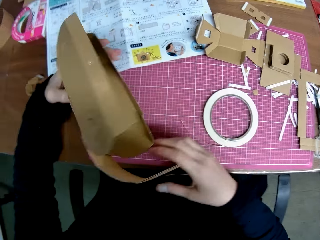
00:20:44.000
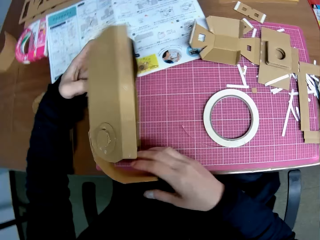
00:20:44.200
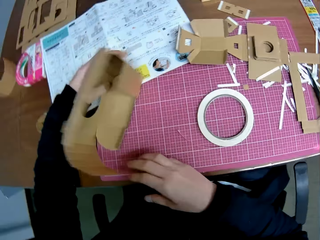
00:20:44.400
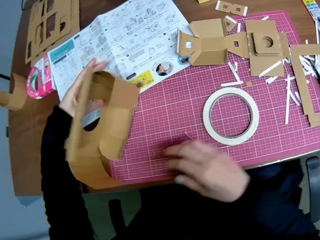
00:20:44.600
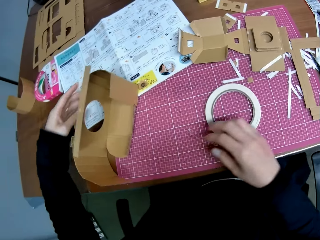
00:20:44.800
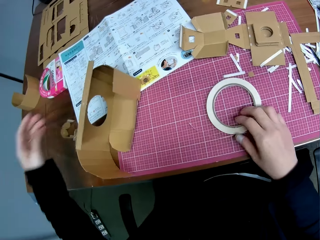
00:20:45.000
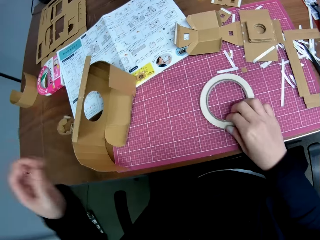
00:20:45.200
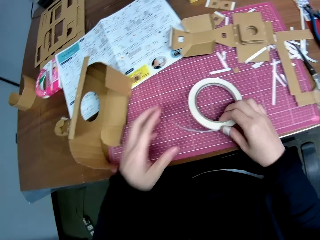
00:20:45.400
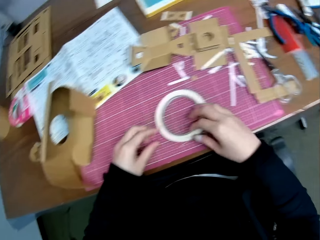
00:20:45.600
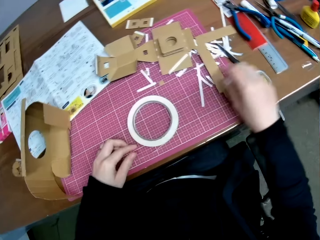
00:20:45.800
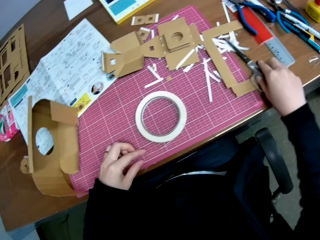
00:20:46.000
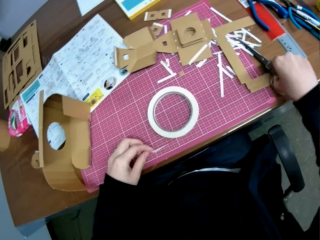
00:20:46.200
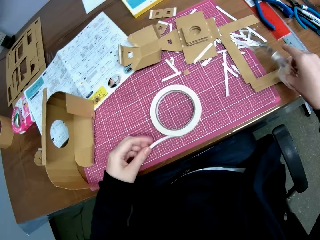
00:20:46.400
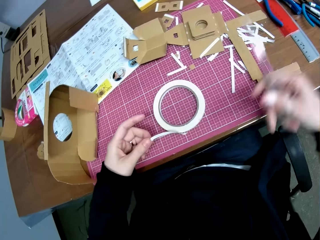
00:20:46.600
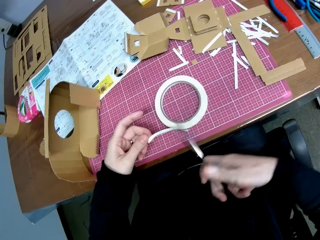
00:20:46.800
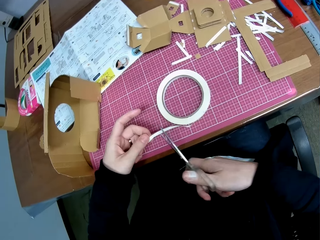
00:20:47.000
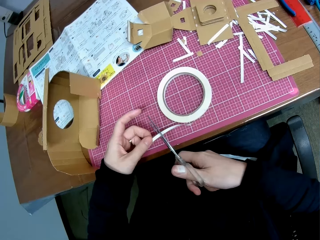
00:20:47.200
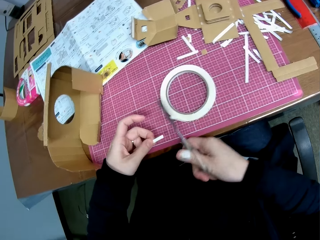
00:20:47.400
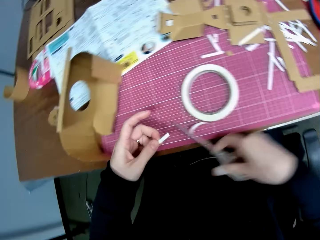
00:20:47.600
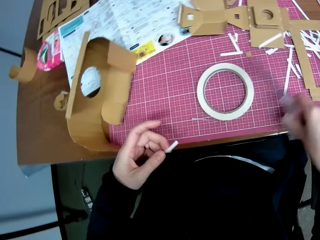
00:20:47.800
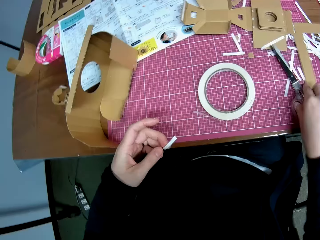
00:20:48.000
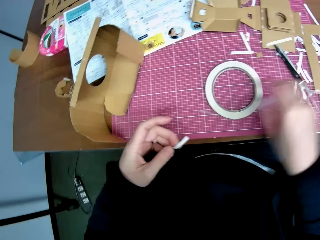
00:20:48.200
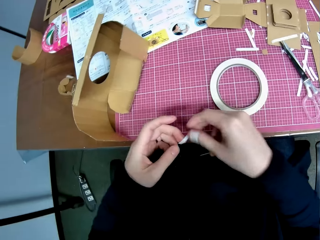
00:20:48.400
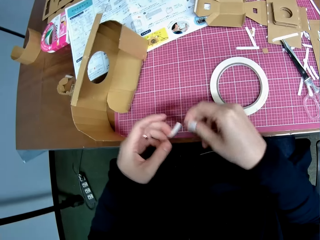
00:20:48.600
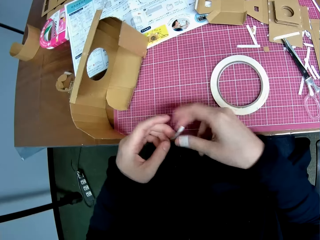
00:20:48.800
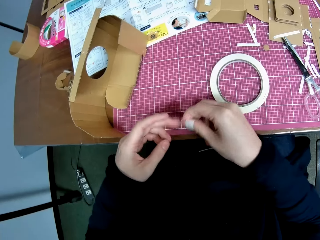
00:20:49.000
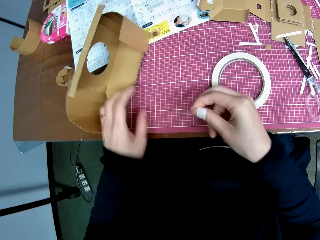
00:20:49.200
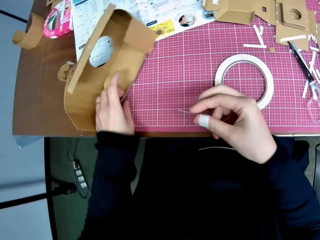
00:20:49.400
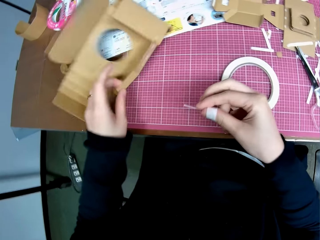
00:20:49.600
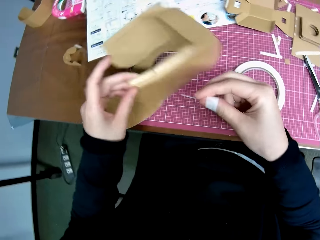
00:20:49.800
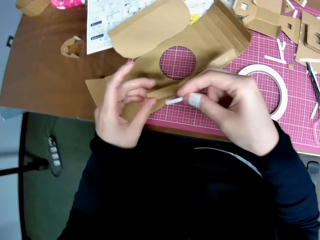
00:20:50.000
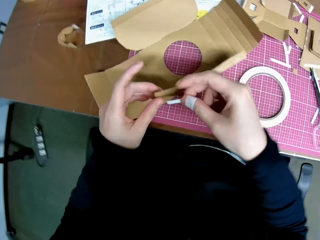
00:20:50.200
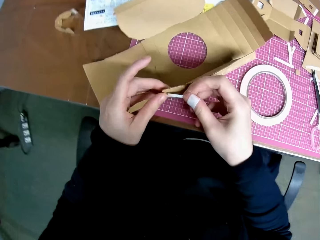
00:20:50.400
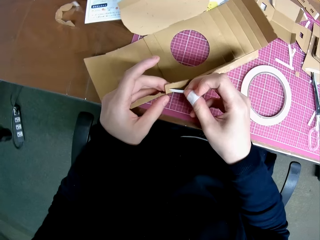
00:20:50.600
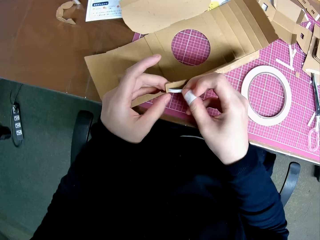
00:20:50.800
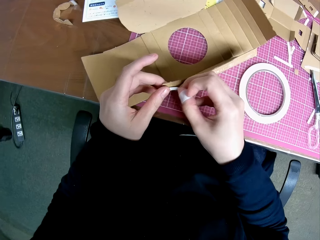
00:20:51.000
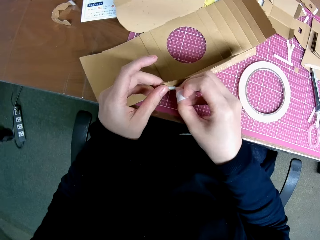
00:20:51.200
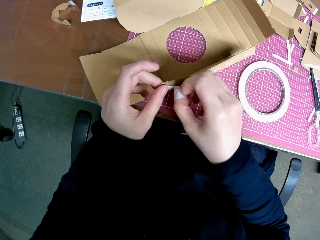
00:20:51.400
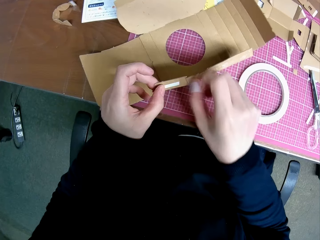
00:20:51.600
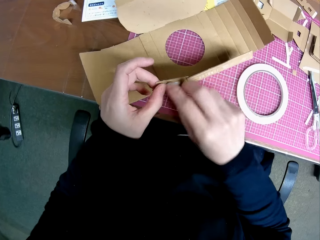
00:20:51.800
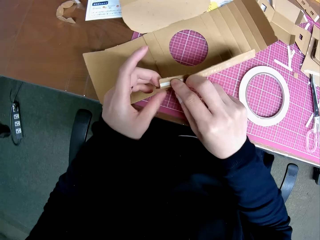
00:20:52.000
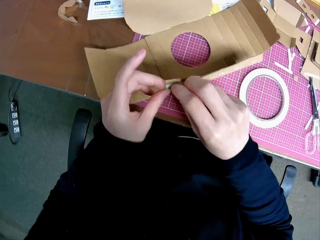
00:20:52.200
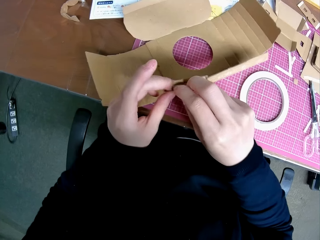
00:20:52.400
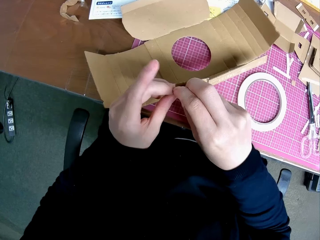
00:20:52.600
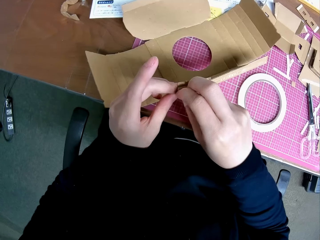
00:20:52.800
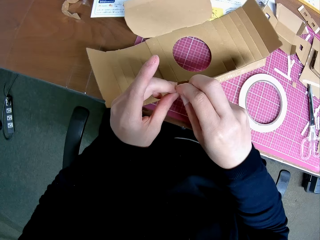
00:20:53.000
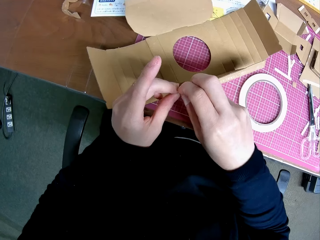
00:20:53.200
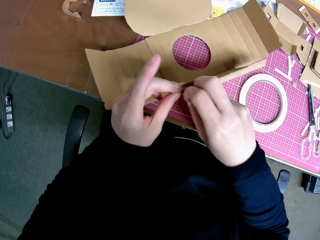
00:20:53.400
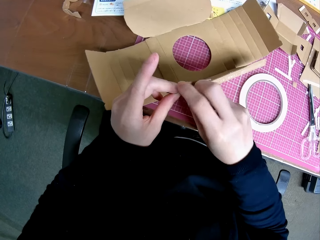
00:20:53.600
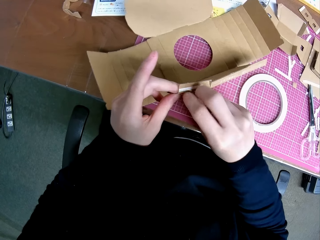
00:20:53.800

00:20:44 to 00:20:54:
The camera wearer drops the woodcraft on the table. They pick up the masking tape from the table, pick up scissors from the table, and cut more tape with the scissors. They drop the scissors on the table. They put the masking tape or sellotape on the woodcraft or carton piece.

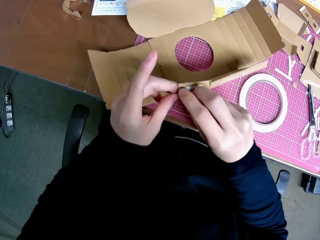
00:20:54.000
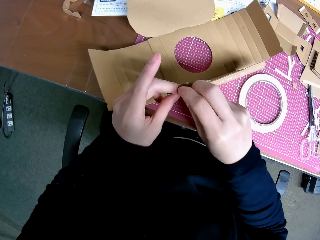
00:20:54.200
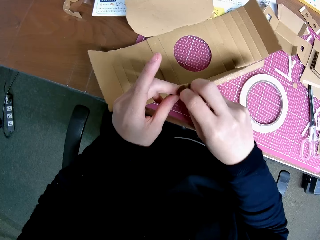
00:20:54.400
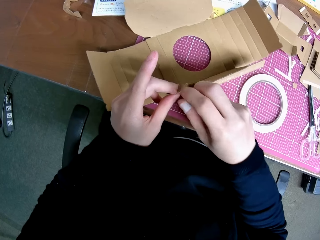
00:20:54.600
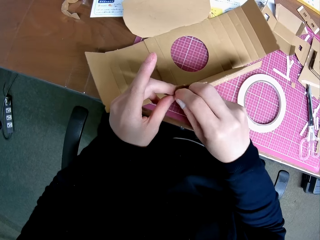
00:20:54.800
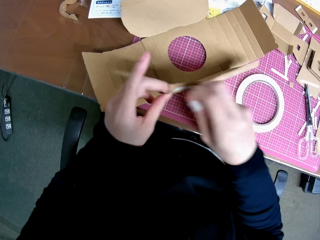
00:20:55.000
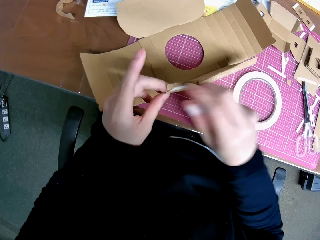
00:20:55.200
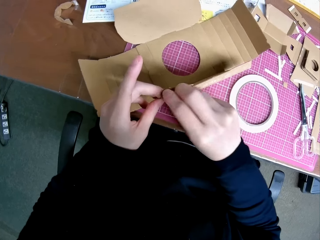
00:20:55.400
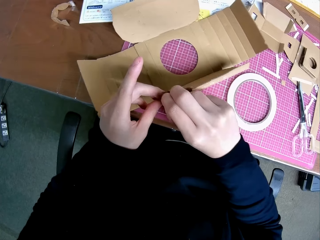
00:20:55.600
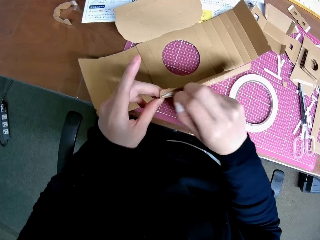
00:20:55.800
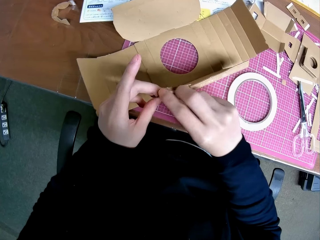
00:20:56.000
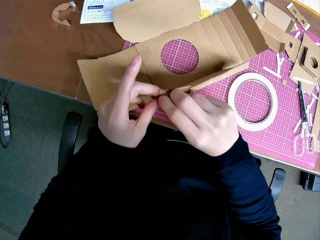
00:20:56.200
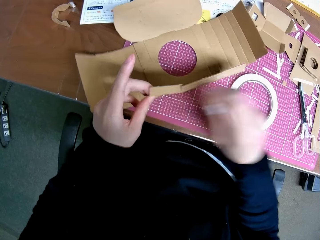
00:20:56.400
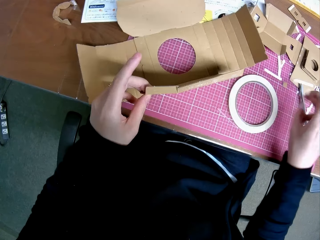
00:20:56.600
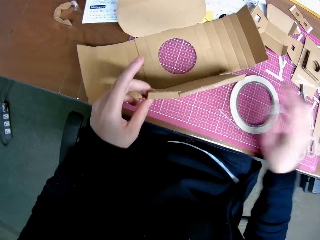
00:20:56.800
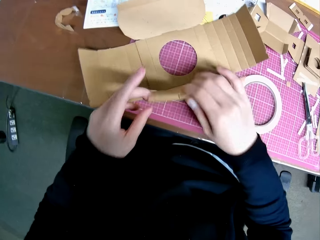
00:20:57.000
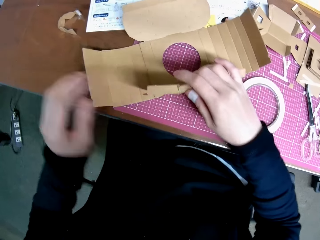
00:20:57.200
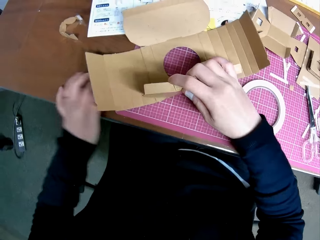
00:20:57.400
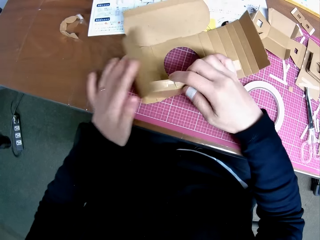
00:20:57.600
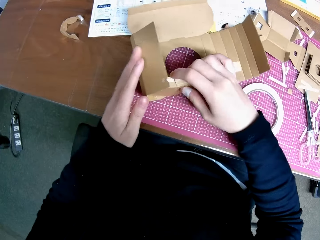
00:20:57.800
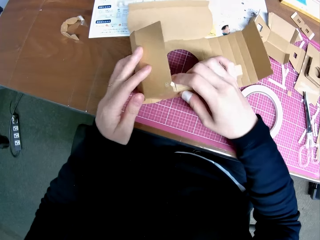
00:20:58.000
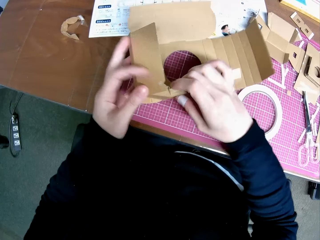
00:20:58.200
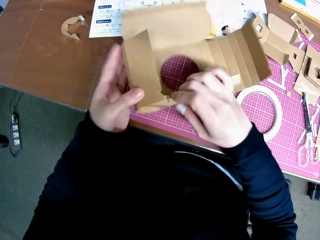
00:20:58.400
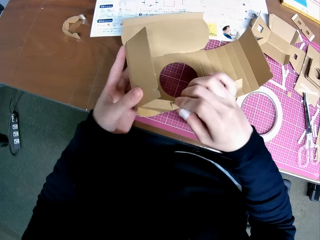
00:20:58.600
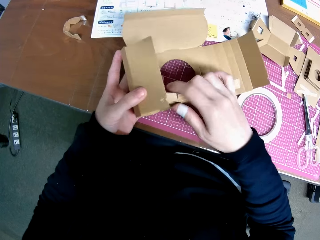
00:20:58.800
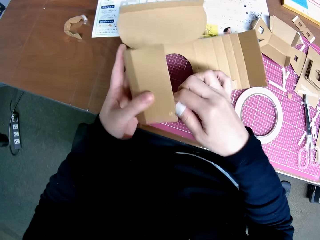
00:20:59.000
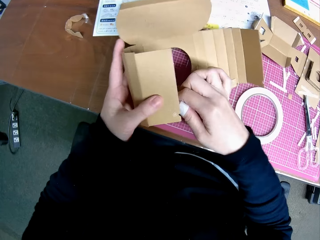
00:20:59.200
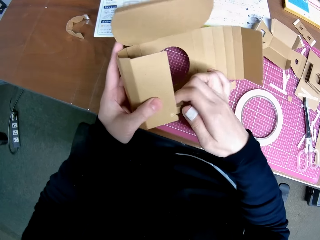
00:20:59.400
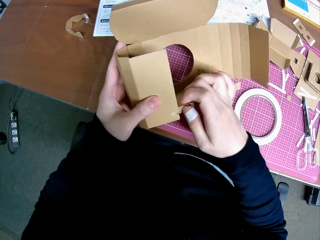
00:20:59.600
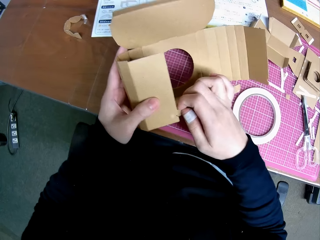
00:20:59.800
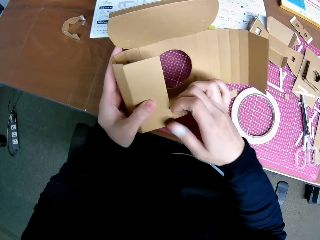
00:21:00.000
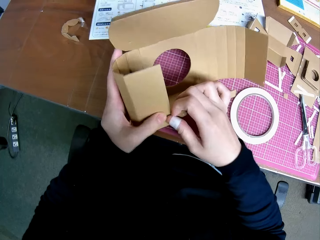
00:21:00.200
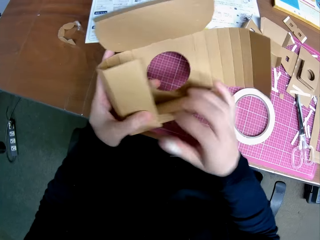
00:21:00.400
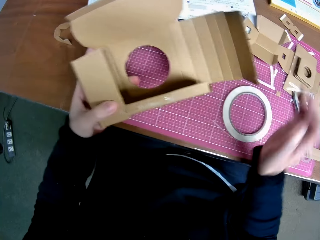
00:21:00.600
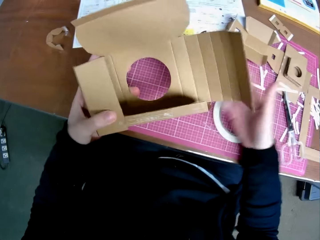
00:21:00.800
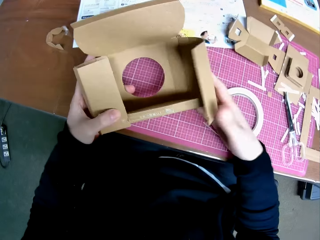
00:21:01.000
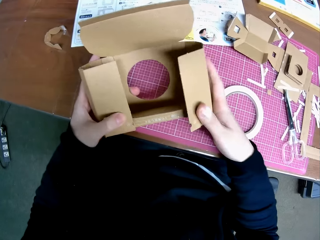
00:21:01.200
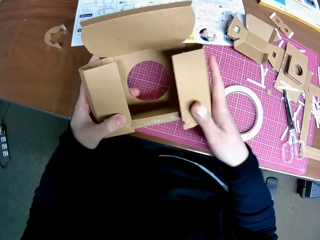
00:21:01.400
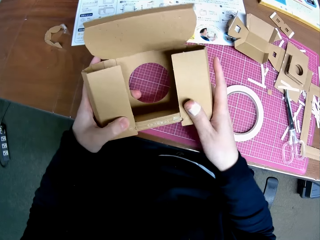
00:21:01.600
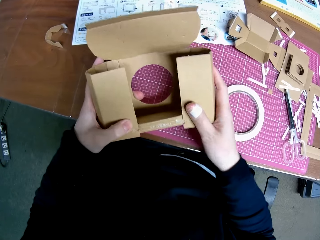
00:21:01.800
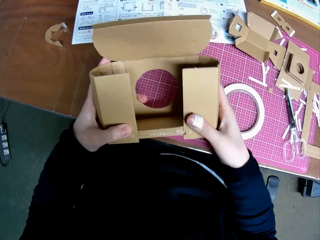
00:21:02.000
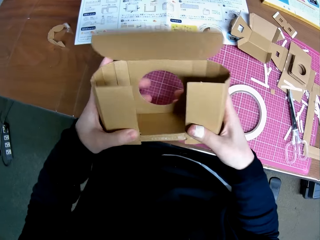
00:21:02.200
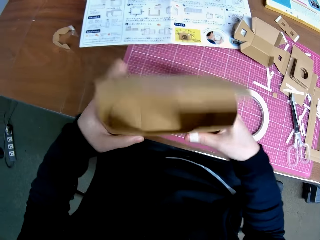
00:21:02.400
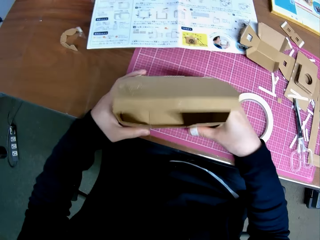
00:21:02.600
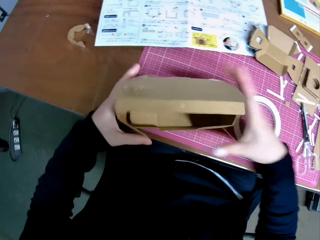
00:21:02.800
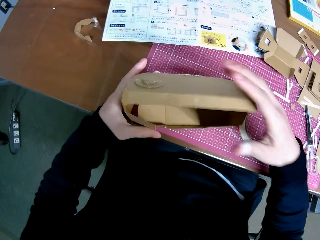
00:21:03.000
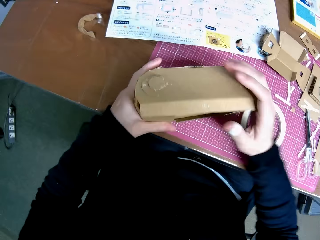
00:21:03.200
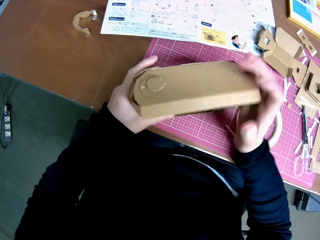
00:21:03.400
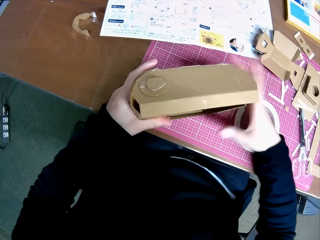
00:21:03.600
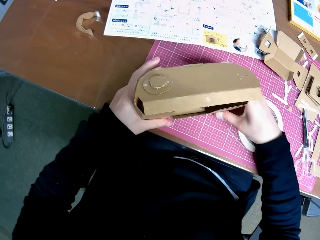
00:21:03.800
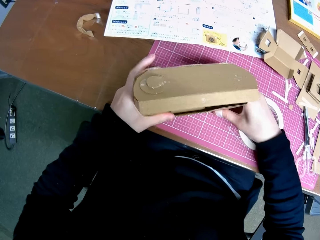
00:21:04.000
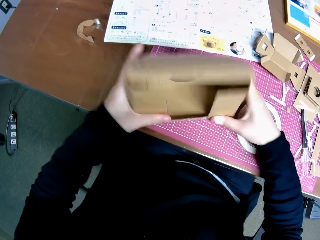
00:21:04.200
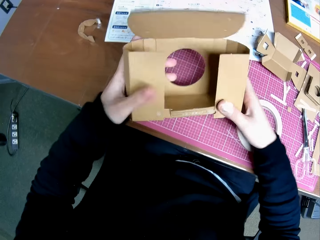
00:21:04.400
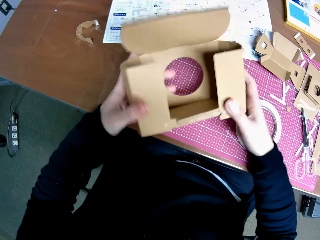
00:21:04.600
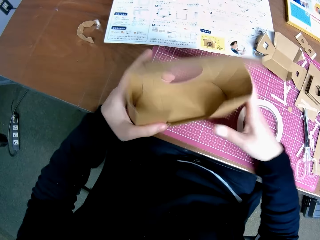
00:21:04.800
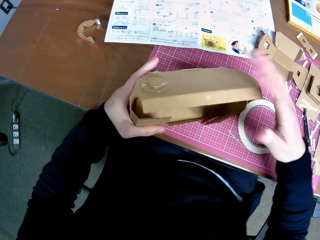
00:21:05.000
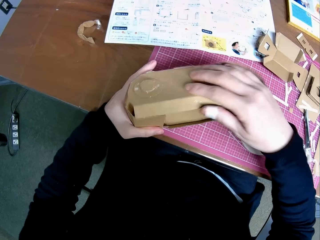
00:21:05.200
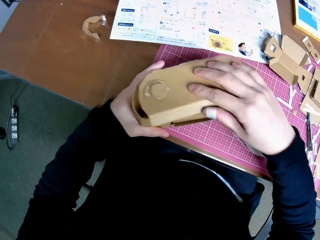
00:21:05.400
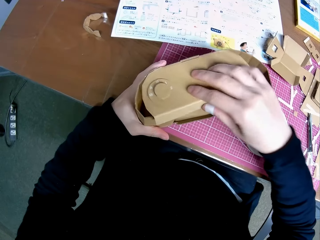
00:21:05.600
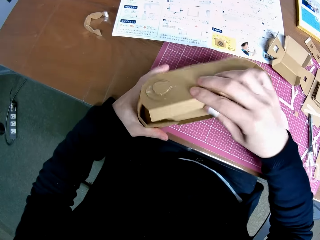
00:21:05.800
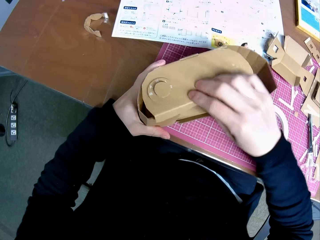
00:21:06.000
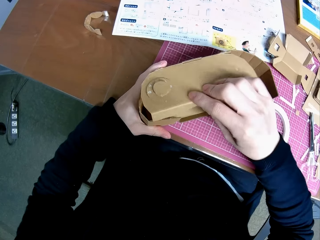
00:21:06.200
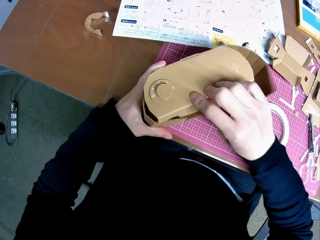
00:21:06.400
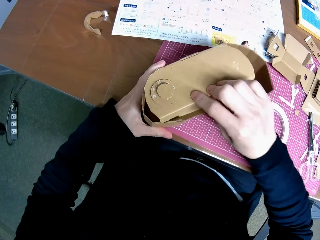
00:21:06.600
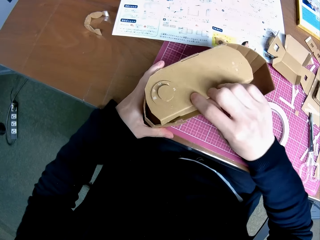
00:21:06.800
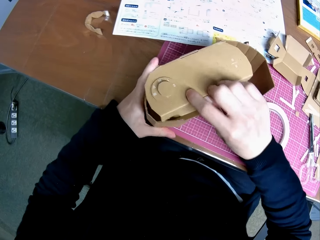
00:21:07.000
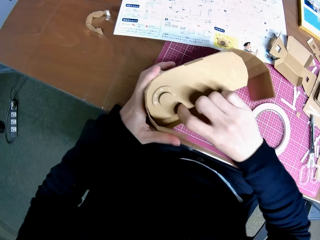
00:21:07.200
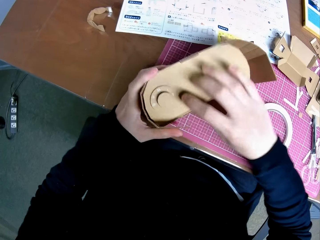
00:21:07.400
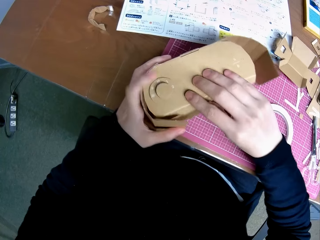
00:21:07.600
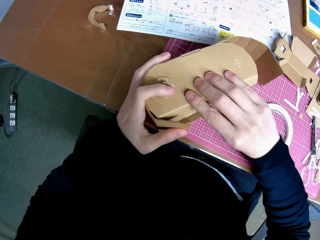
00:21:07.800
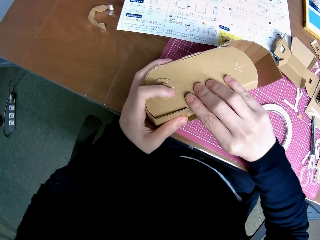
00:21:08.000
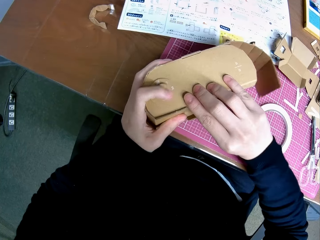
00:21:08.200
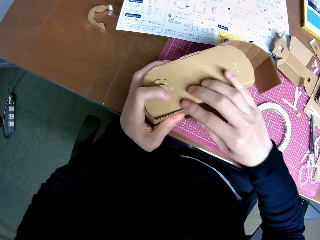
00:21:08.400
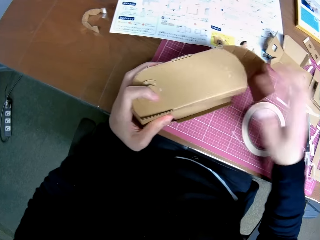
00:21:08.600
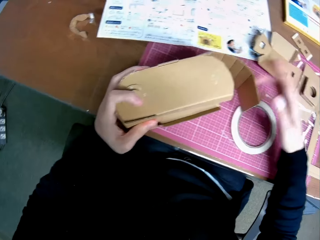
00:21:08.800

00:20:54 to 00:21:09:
The camera wearer removes the masking tape from the woodcraft. They fix the woodcraft together.
